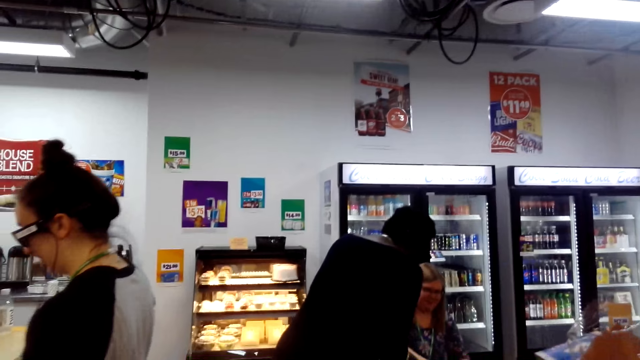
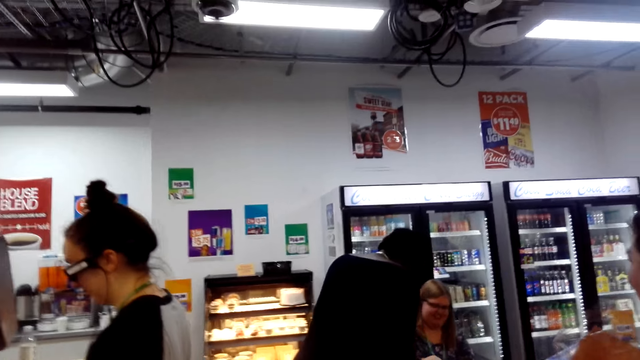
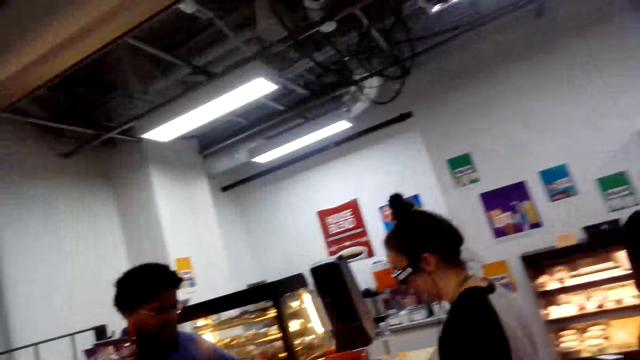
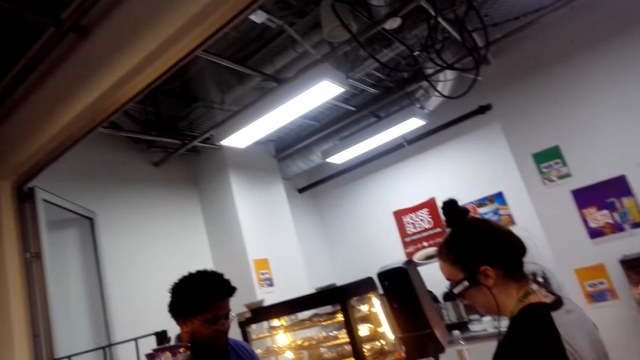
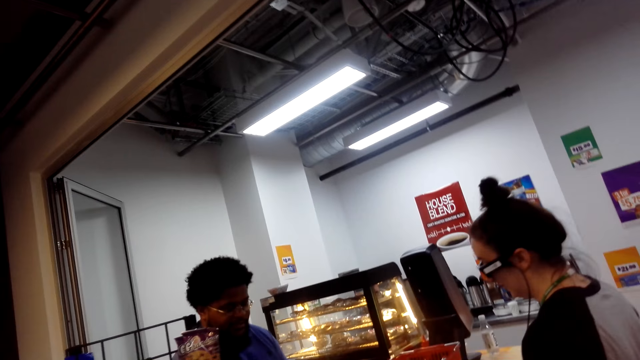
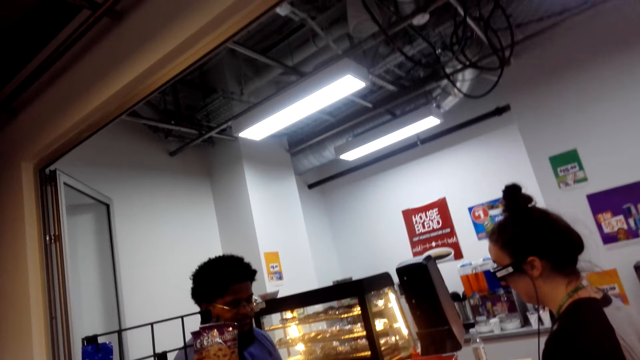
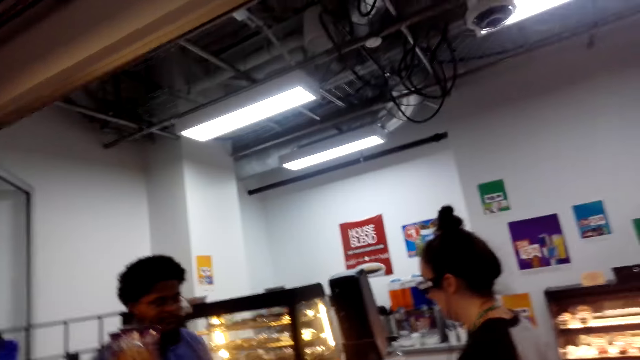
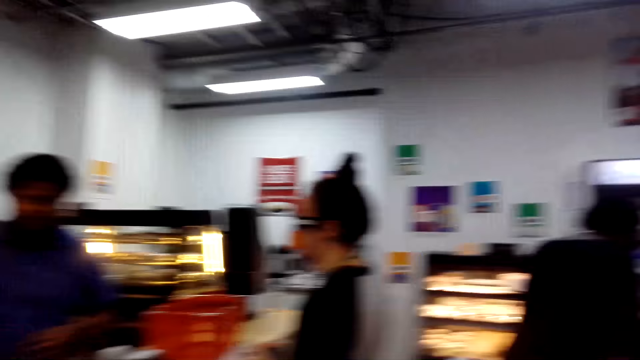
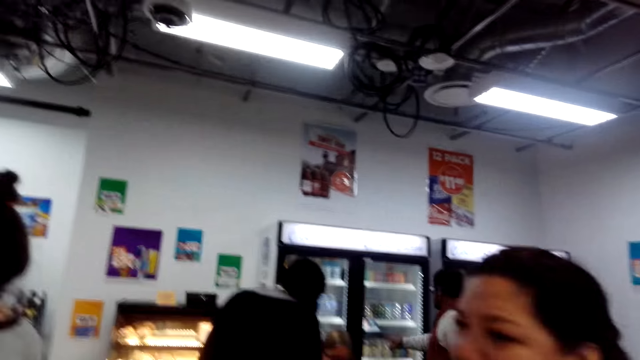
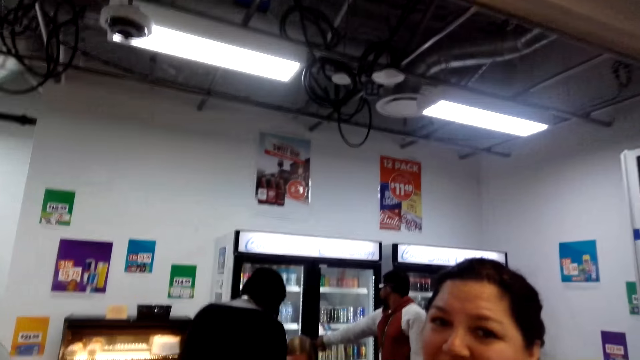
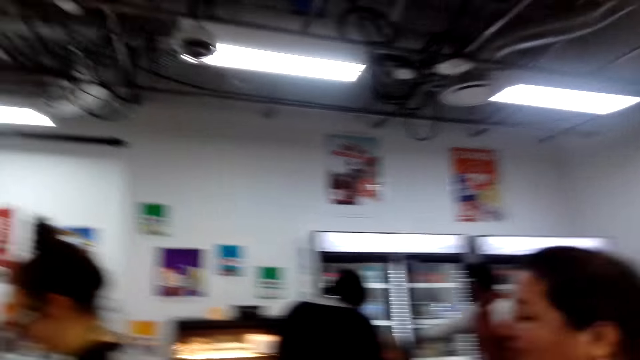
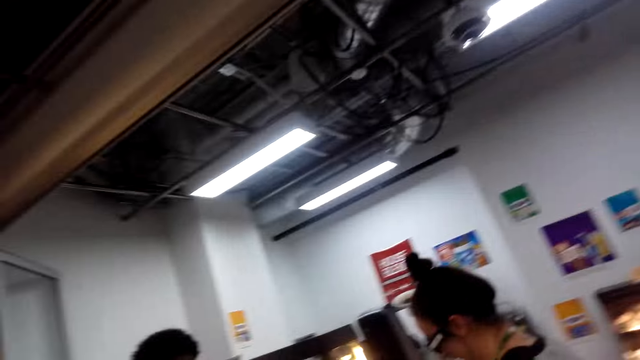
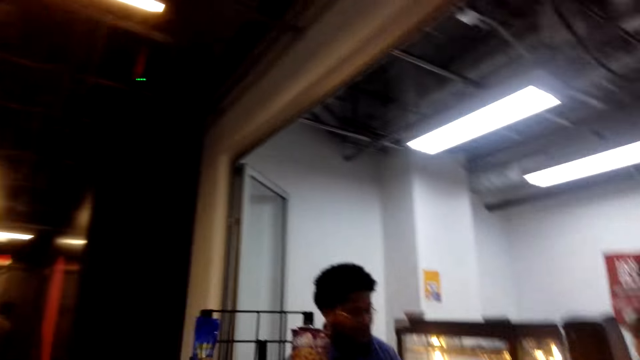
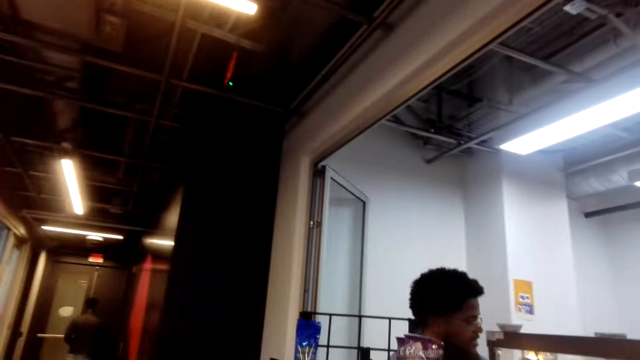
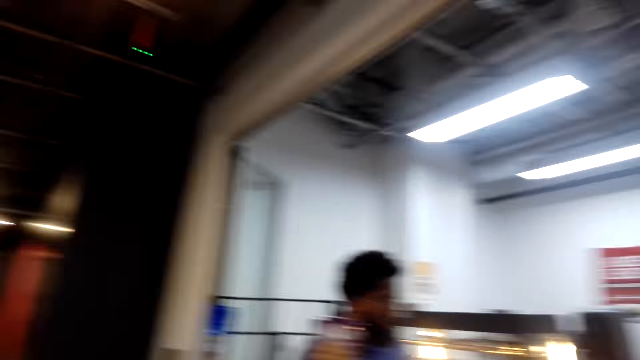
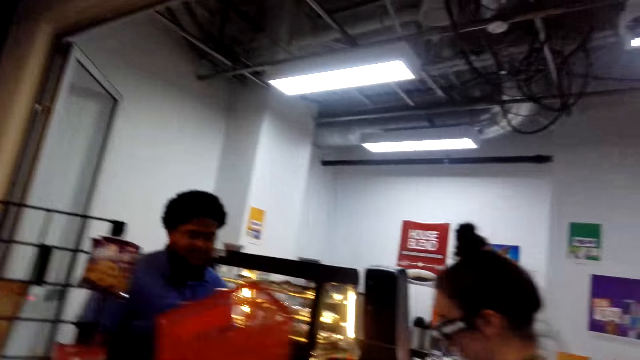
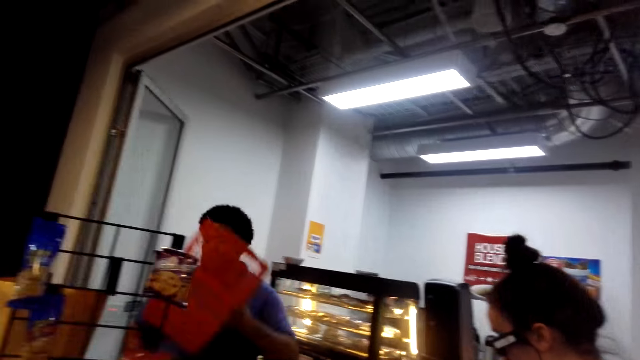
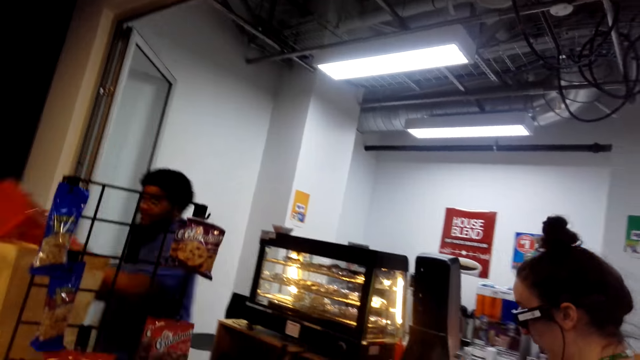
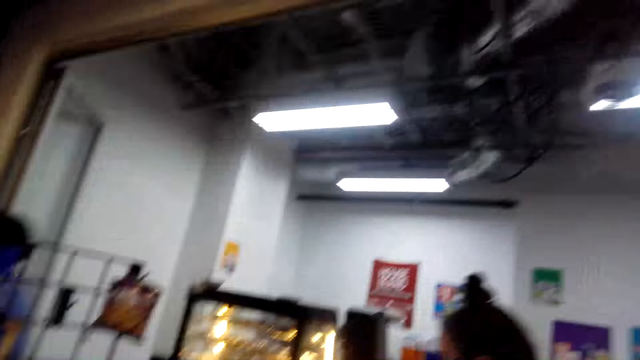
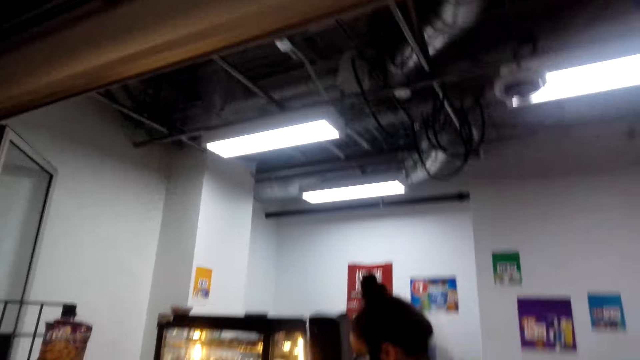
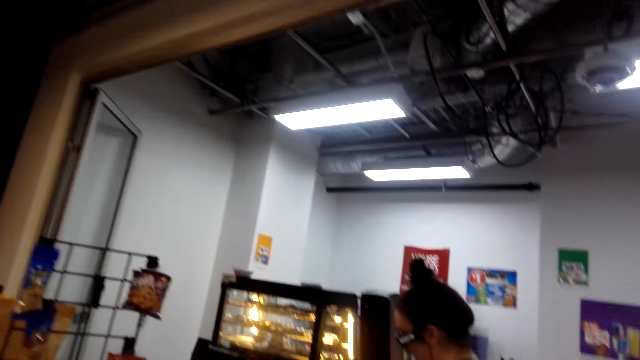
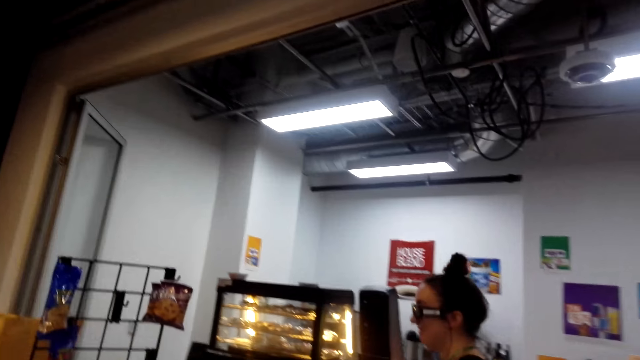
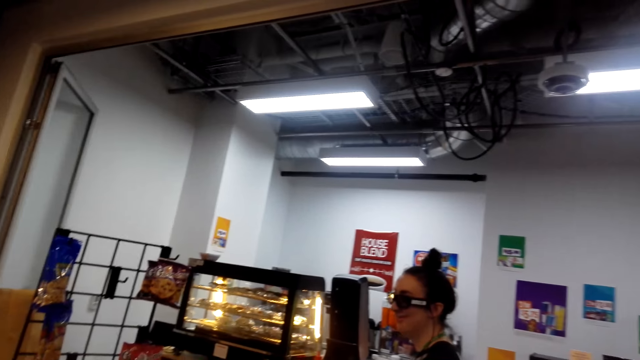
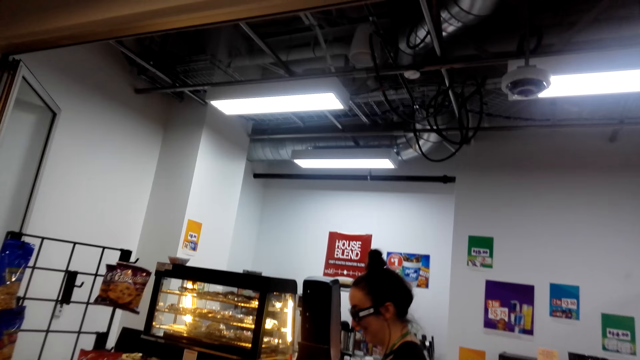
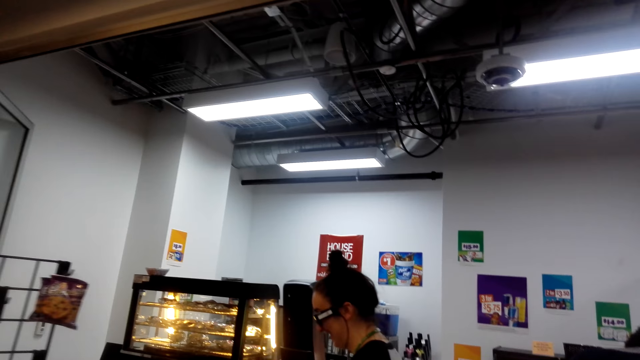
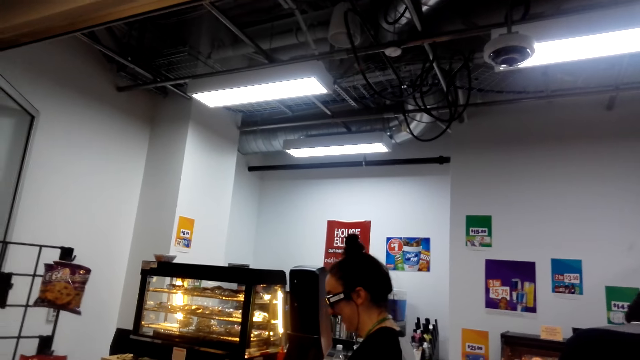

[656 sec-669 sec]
The camera wearer converses with a woman. They look around. A man converses with another woman. The camera wearer converses with a third woman. They look around. The man lifts a bucket and walks around a step. The camera wearer looks around.

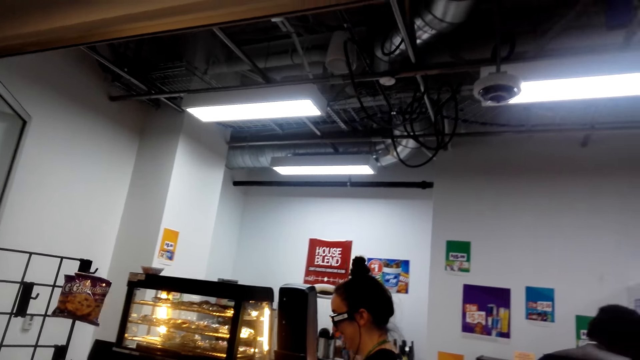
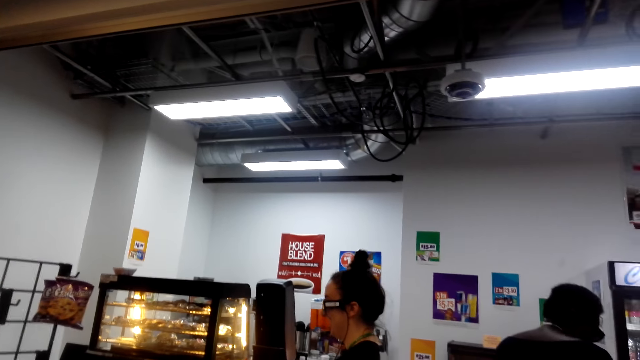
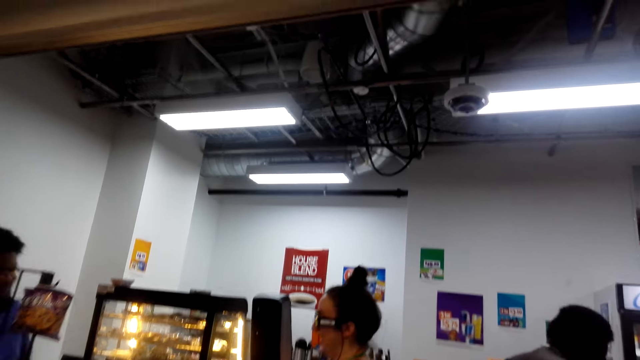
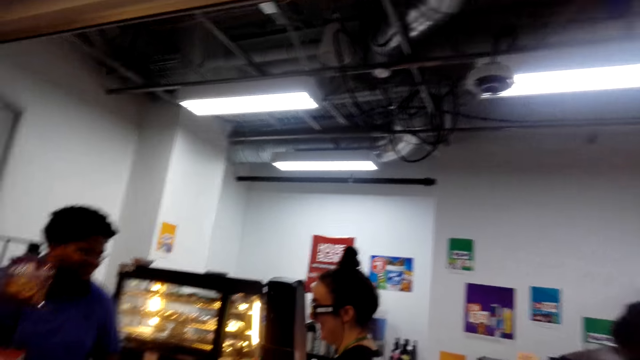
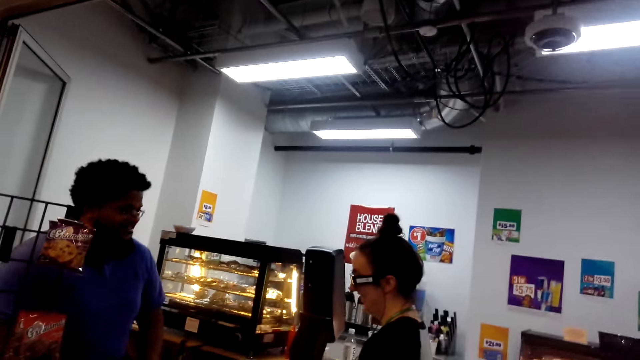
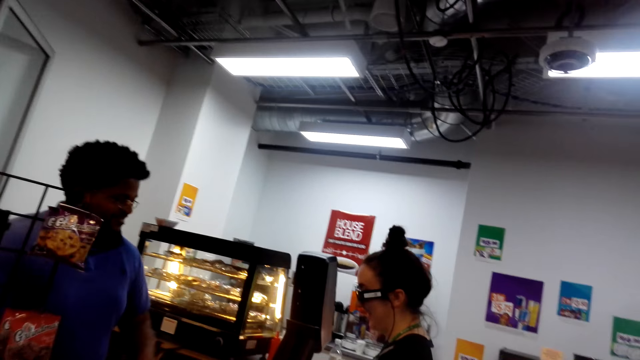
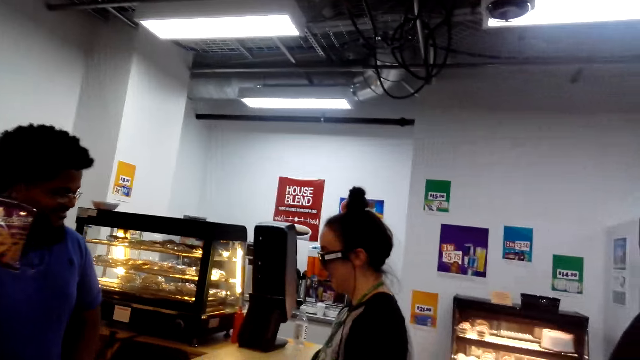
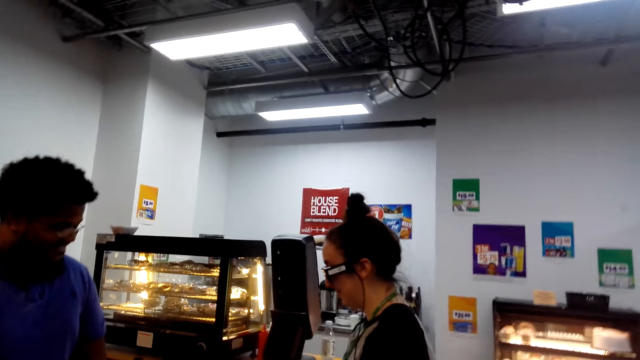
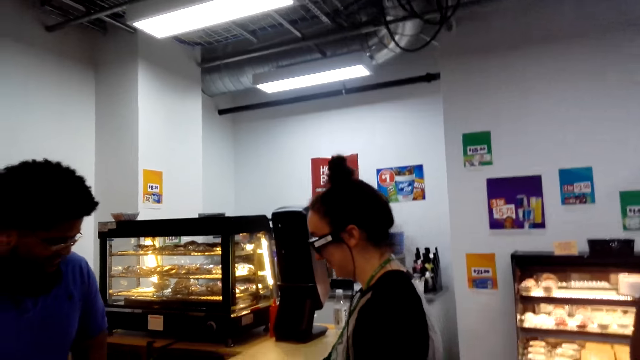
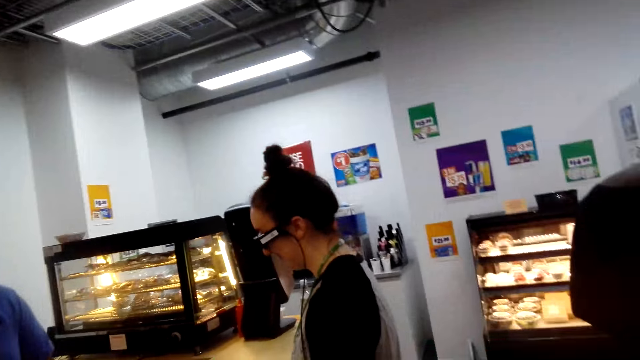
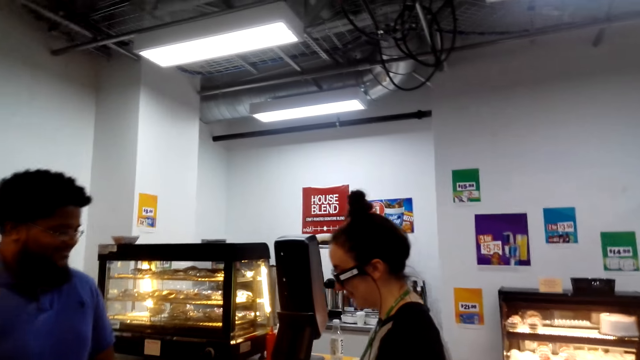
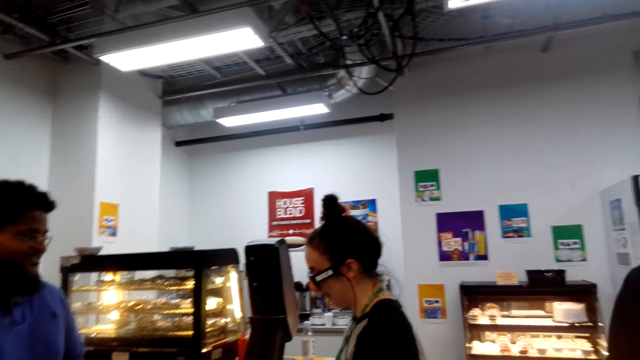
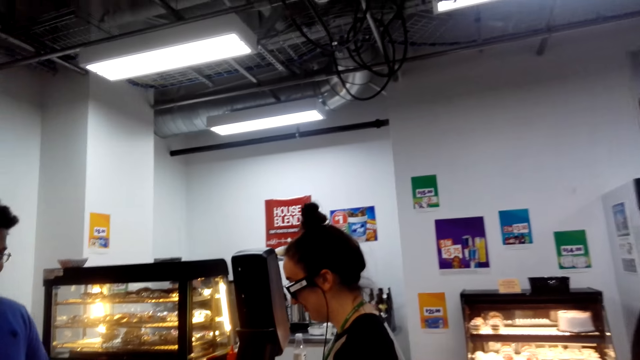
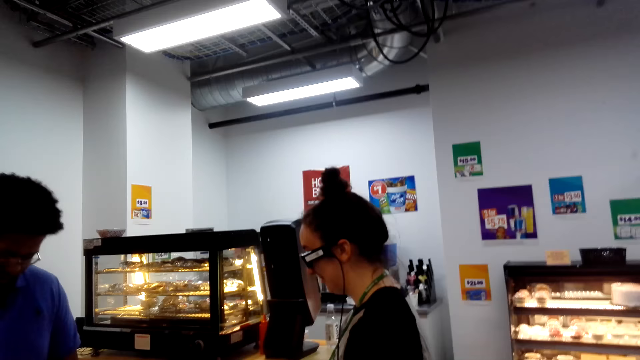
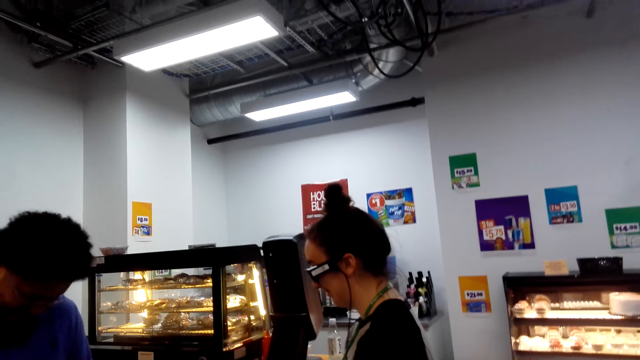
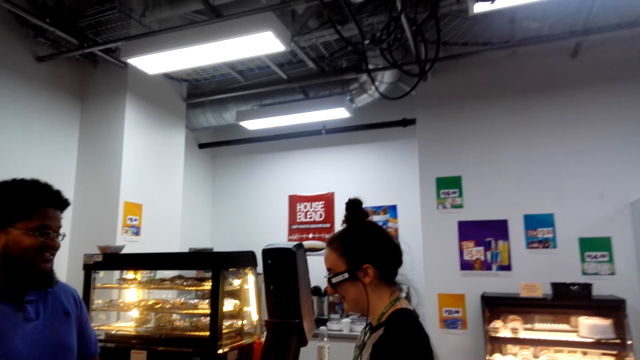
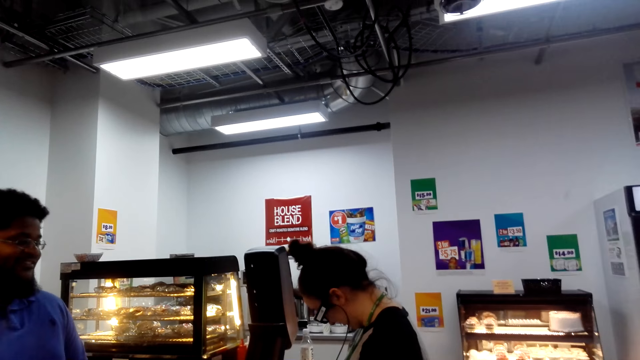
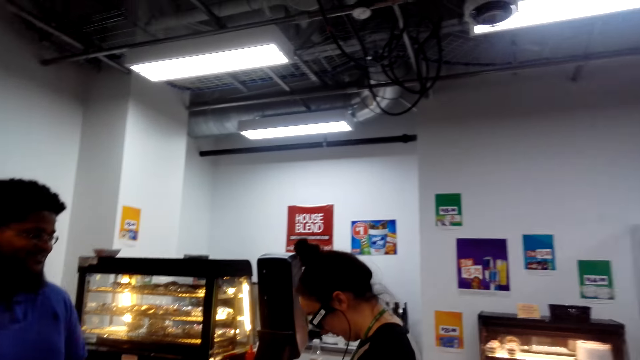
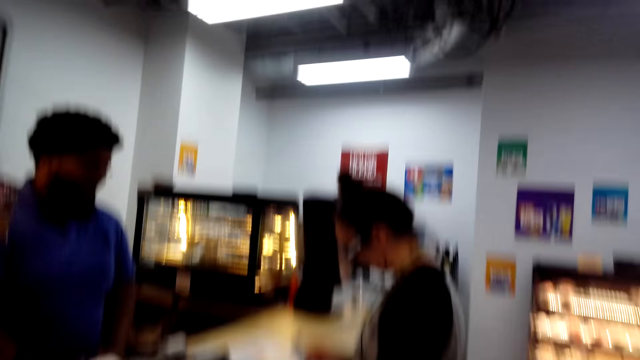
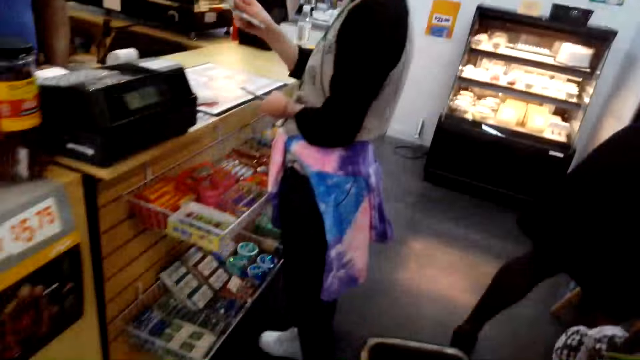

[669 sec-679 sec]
A man converses with a woman.
